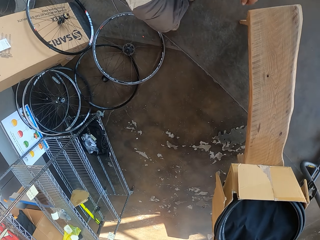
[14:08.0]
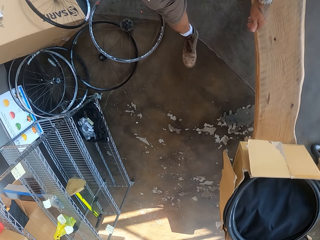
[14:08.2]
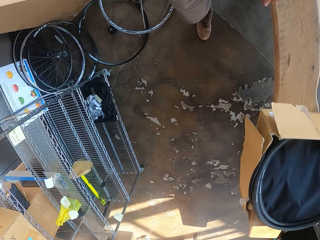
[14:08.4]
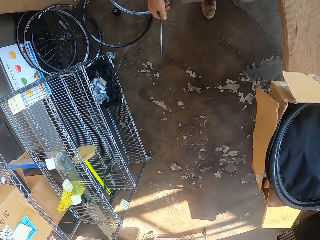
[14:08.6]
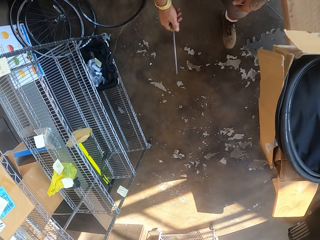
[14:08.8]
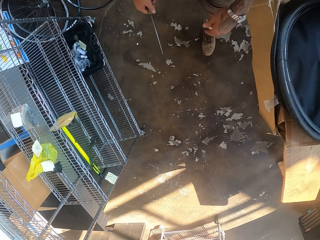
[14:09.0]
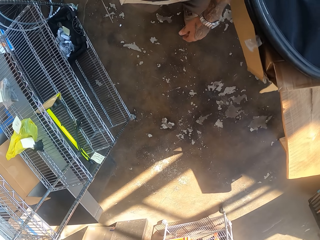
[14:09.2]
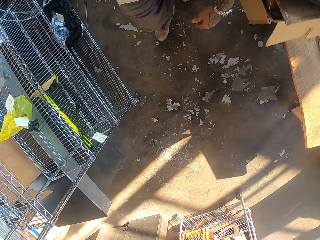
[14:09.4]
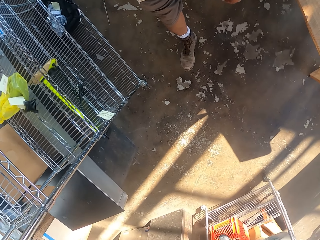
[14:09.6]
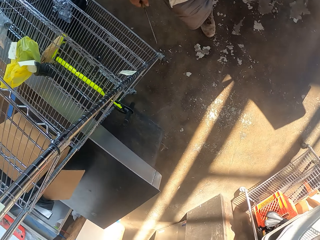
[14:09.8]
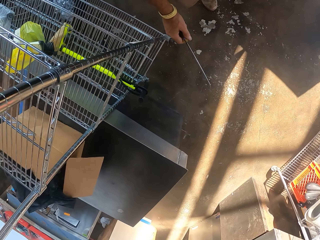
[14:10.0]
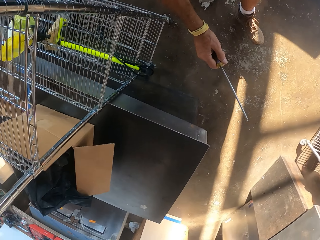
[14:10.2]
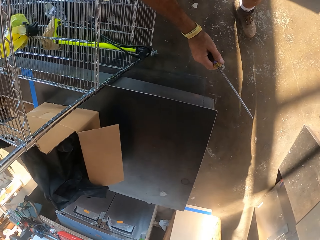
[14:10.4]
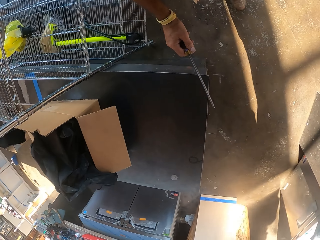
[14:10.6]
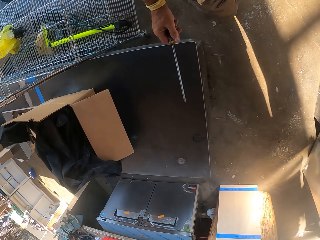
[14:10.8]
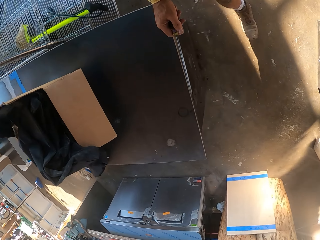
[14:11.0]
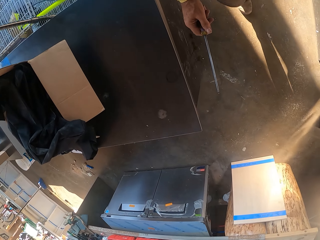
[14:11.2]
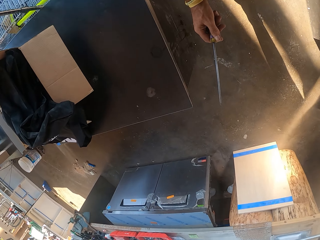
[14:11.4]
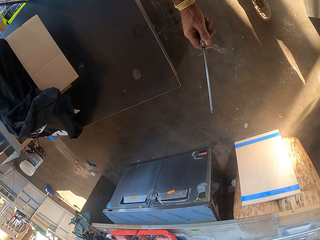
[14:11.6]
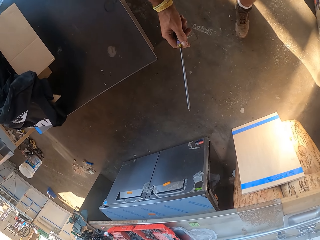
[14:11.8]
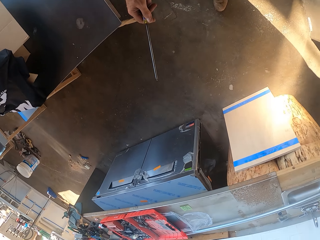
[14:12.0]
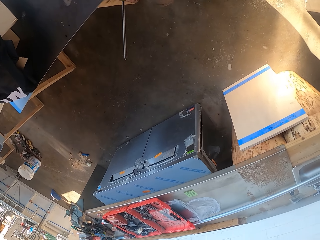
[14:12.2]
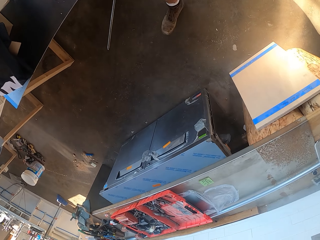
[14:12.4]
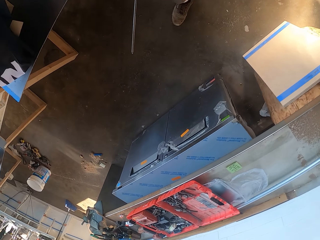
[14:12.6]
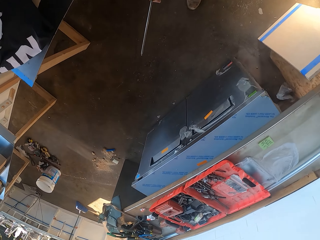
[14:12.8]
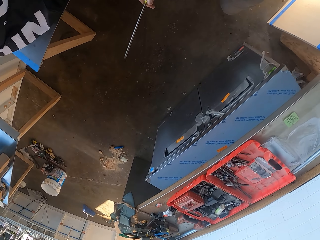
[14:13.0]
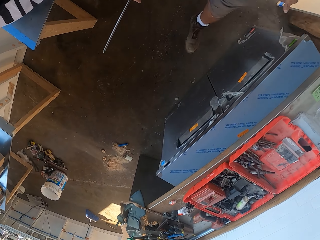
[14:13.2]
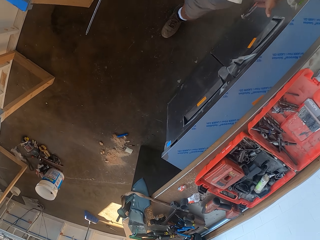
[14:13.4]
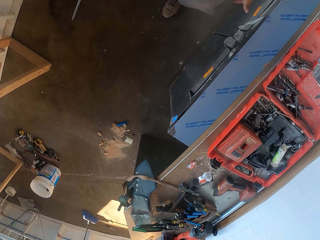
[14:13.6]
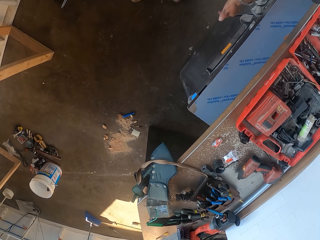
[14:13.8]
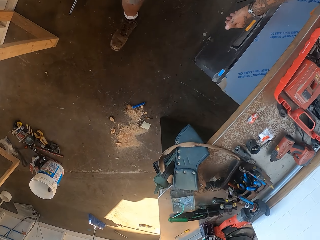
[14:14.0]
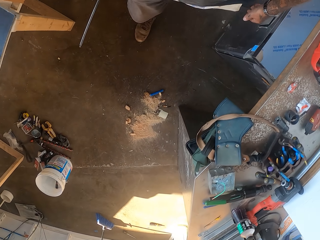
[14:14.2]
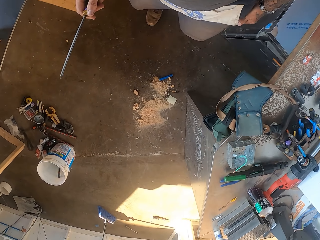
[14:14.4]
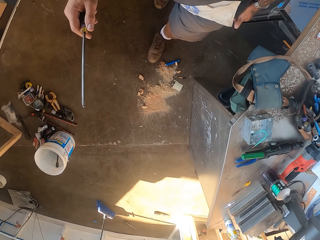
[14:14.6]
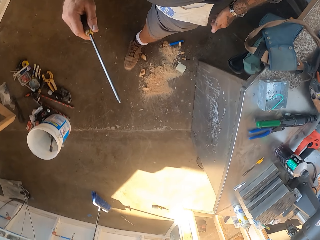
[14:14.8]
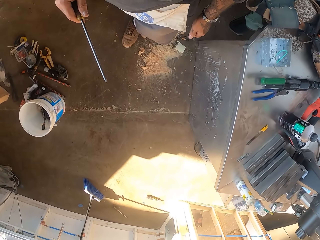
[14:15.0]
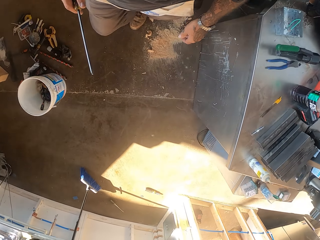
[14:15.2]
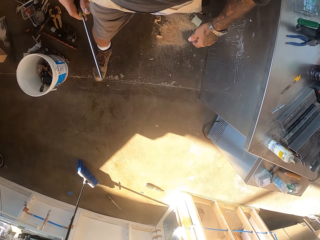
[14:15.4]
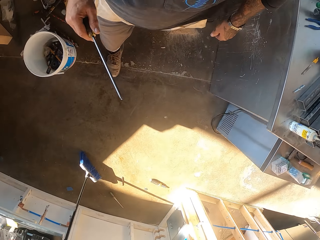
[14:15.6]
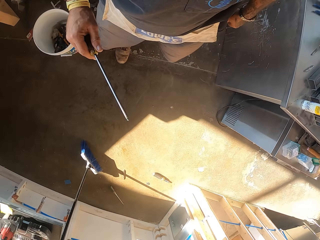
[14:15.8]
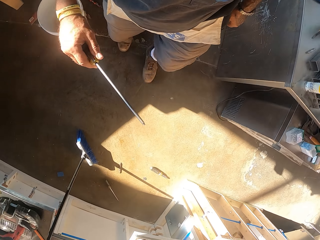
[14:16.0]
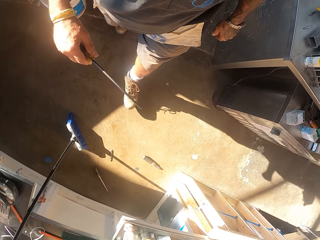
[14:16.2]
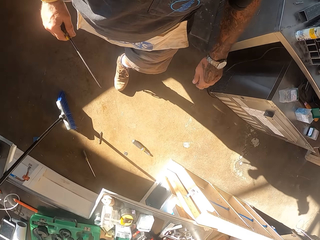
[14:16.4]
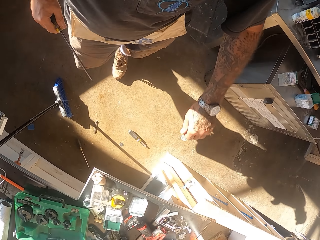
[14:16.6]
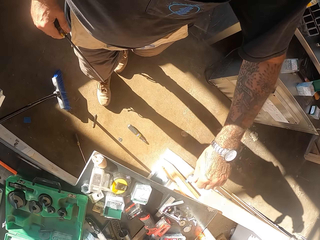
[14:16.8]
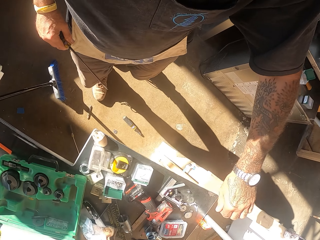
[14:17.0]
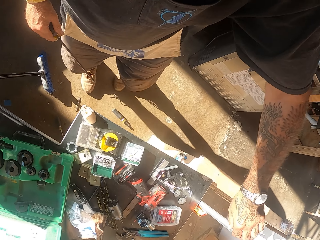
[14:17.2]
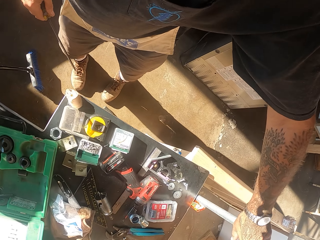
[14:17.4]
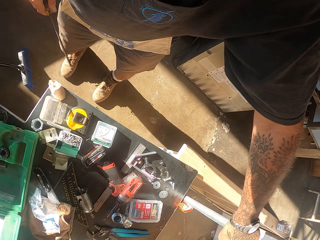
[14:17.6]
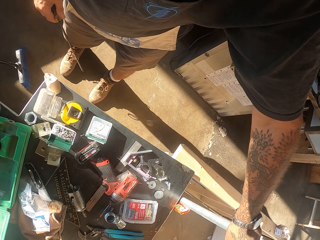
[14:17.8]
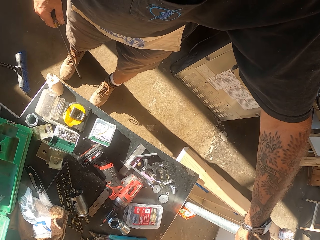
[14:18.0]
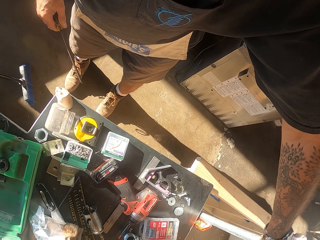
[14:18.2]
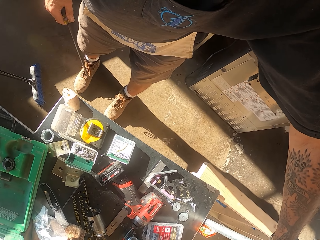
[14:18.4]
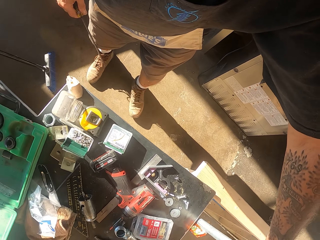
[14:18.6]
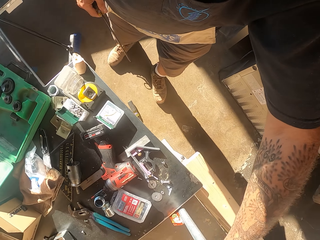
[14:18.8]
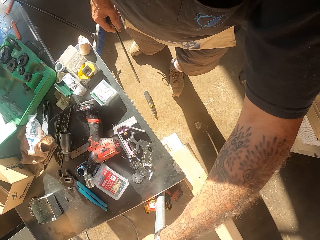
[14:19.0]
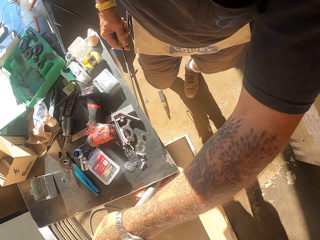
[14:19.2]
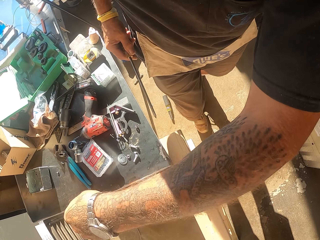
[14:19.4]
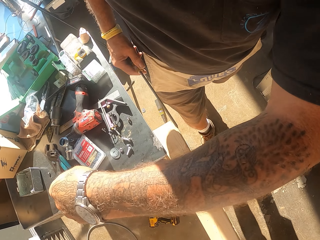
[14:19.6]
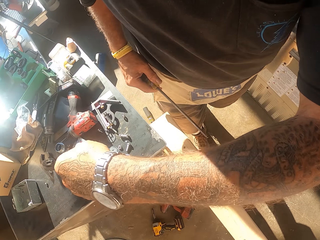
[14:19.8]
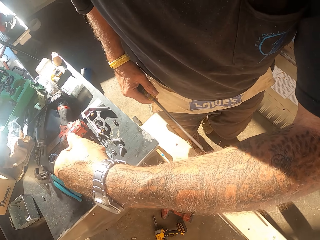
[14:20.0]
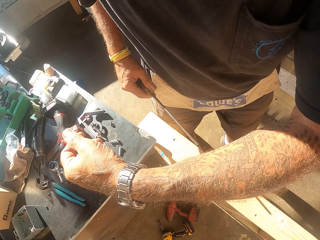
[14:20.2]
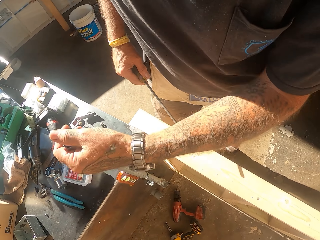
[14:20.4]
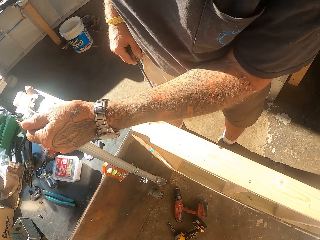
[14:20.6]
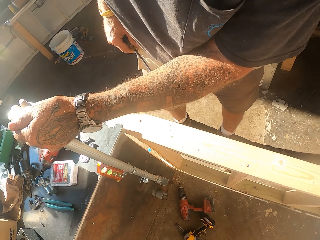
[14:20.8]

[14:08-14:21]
The camera wearer stops. They pick up something. They touch a pole.

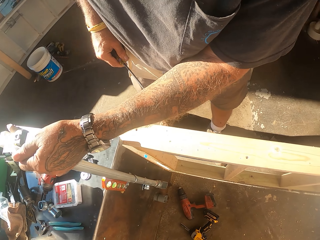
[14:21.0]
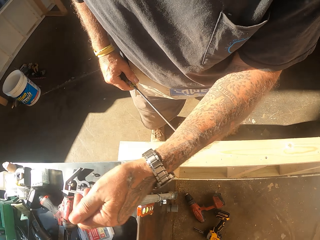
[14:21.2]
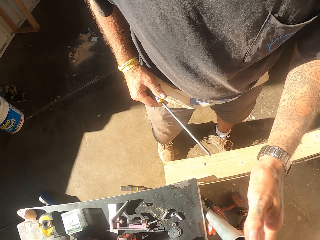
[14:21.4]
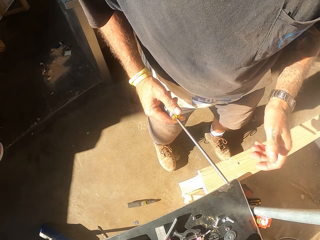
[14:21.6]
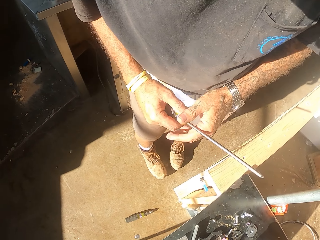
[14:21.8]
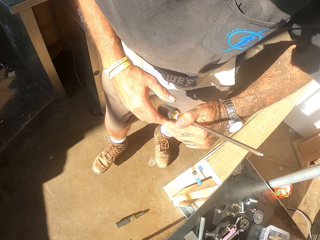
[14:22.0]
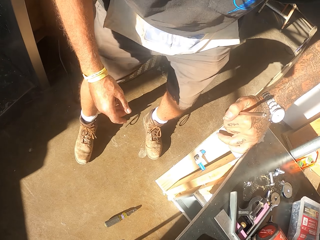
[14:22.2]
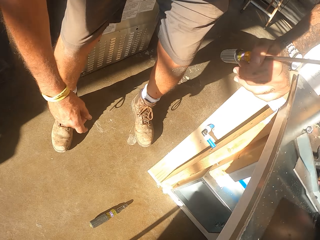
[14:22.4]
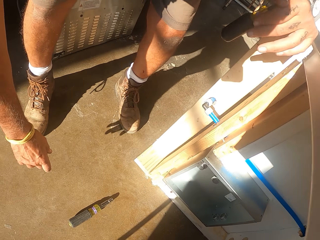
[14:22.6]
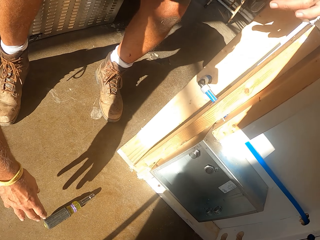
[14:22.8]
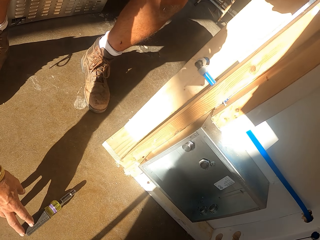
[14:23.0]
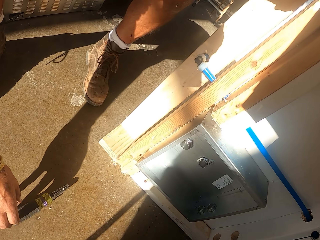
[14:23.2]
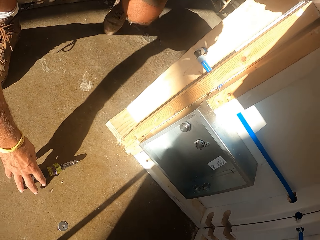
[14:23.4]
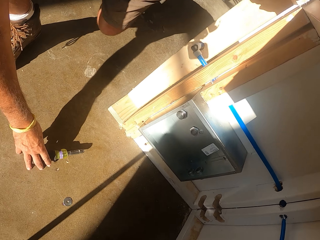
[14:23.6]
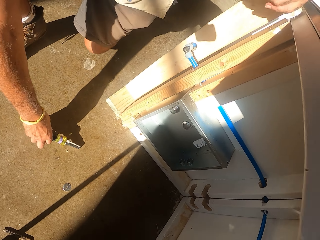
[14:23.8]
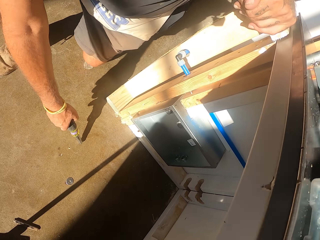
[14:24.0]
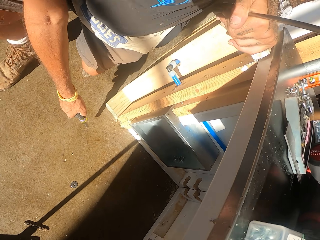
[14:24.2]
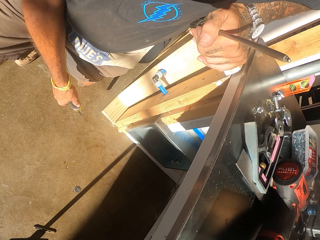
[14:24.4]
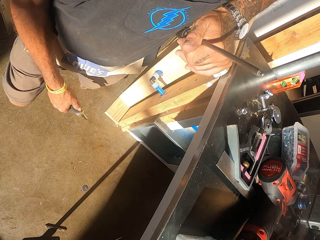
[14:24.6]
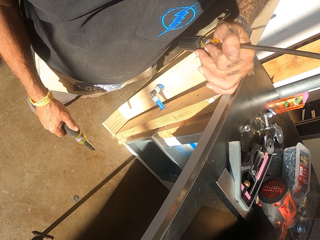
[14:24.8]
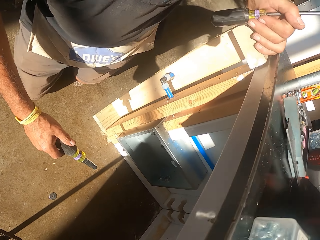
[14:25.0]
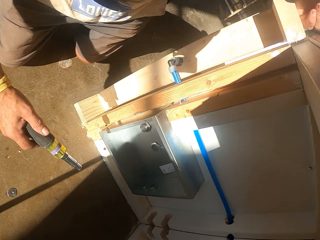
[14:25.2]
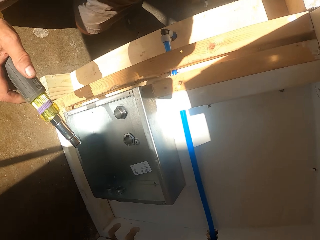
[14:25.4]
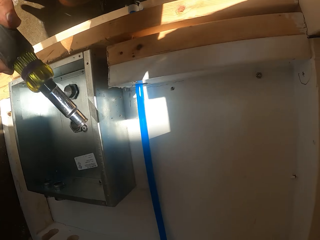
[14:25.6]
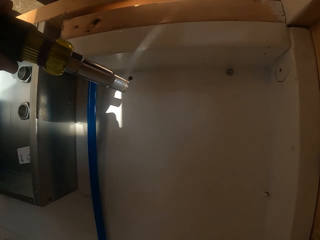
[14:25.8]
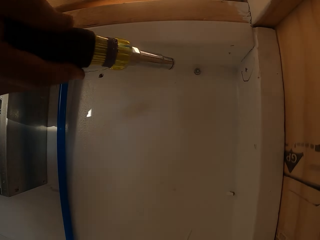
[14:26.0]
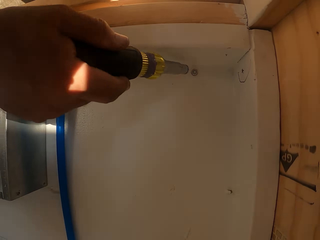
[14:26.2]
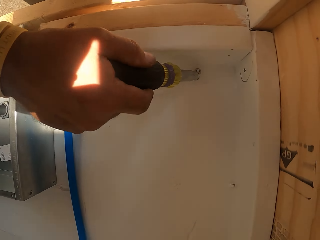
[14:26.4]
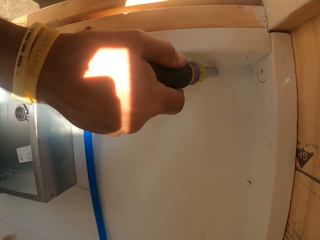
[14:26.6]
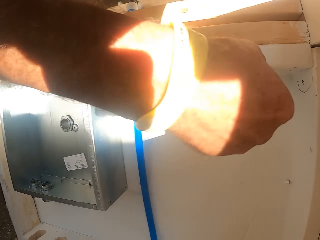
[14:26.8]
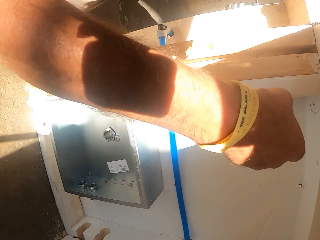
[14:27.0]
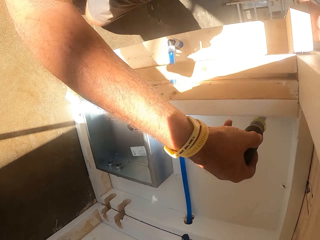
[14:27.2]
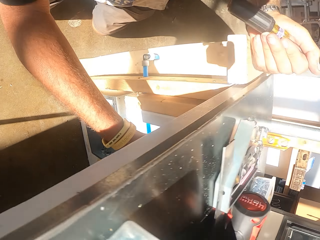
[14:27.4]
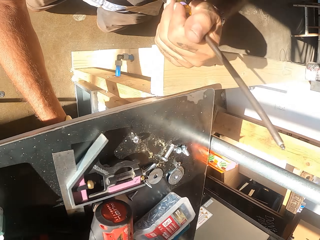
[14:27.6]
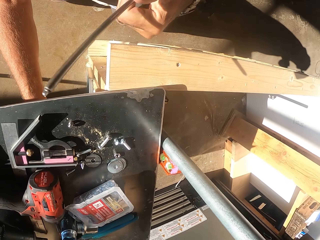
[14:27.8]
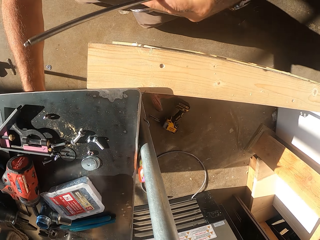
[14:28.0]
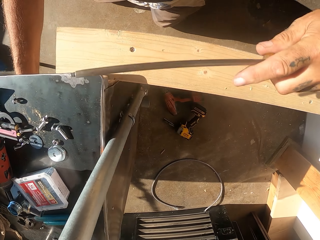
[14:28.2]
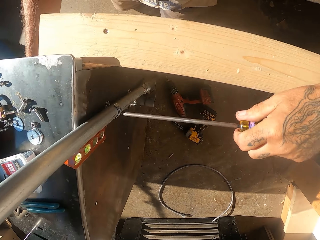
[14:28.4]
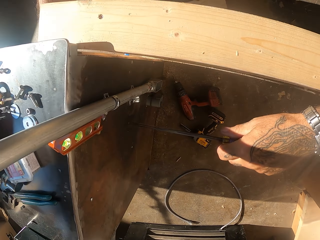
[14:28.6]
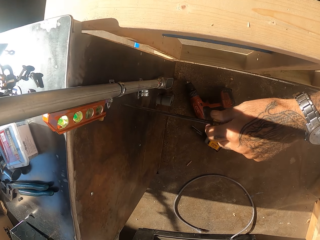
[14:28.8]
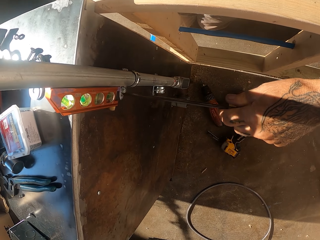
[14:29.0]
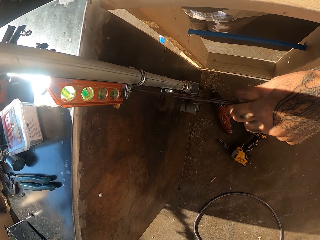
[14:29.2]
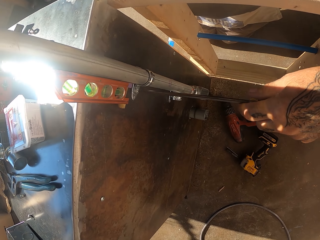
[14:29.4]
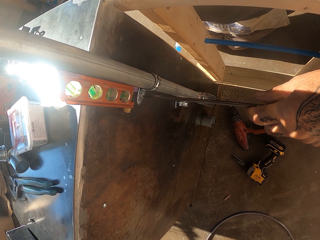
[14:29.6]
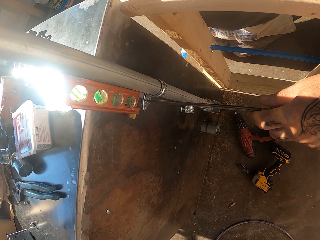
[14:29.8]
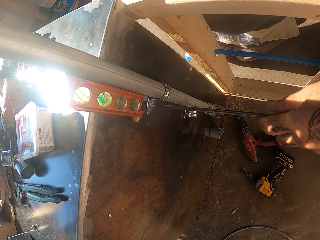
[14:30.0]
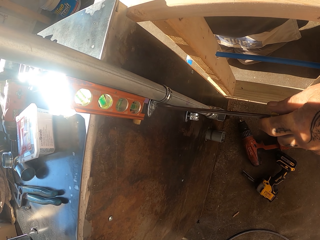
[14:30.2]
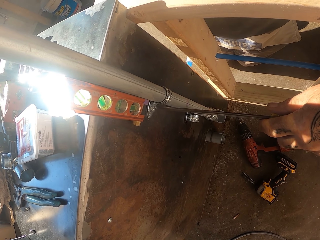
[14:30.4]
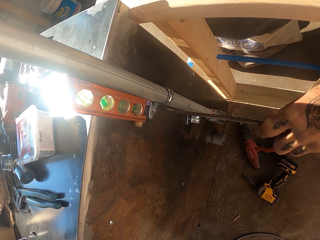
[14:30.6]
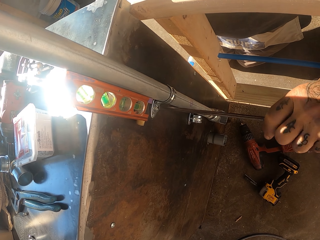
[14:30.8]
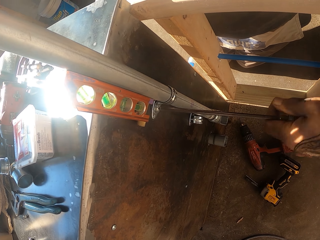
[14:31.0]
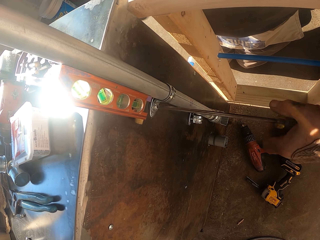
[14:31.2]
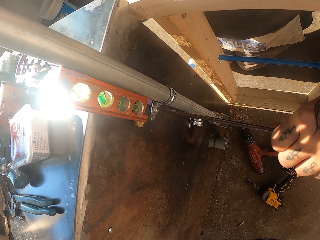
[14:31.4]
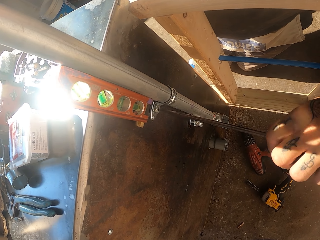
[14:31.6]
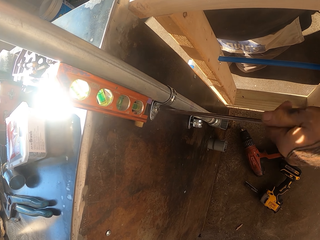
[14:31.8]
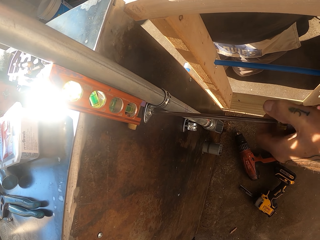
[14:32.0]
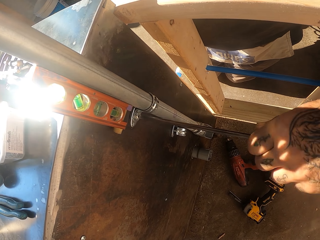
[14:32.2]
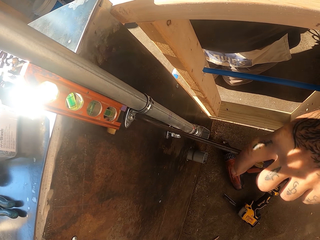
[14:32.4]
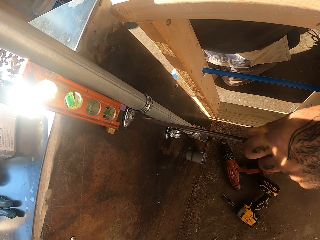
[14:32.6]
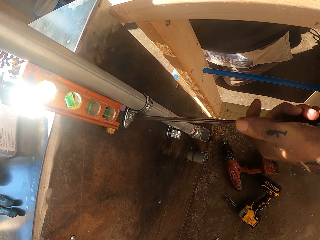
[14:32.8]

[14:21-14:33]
The camera wearer bends down. They pick up the electric screw driver on the floor. They kneel down. They pick up a screw holder. They fasten the bolt with the electric screw driver. They hold the screw with the screw holder. They tighten the screw with the screw driver.
